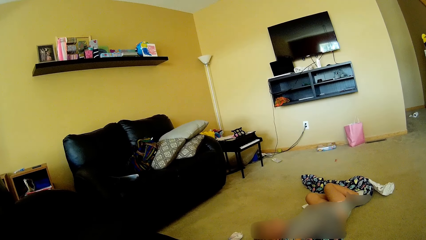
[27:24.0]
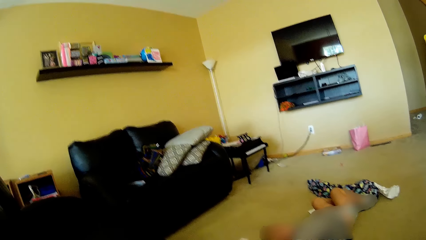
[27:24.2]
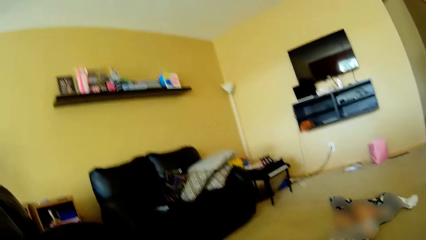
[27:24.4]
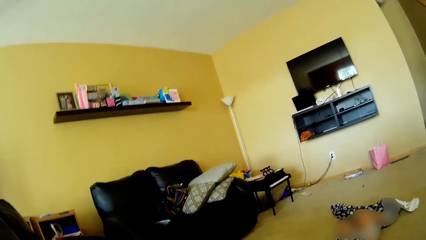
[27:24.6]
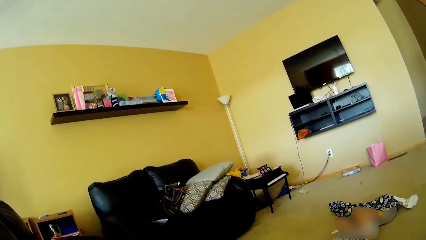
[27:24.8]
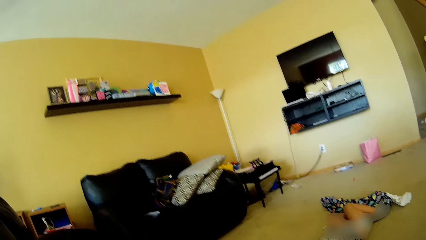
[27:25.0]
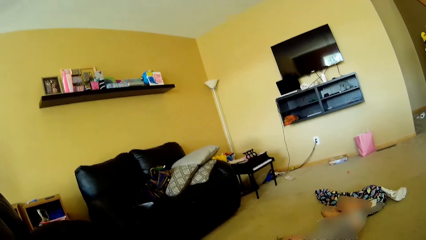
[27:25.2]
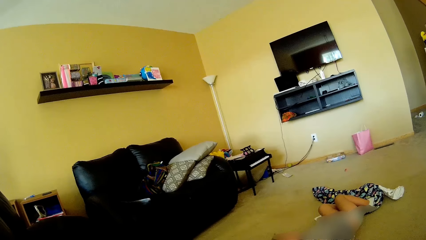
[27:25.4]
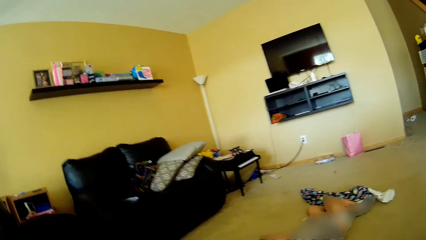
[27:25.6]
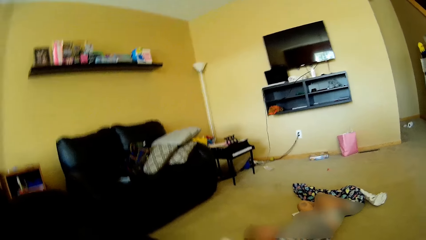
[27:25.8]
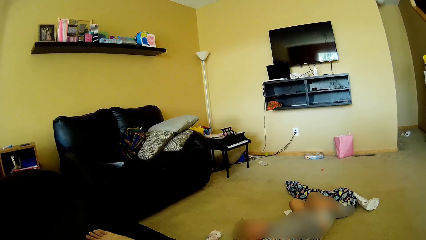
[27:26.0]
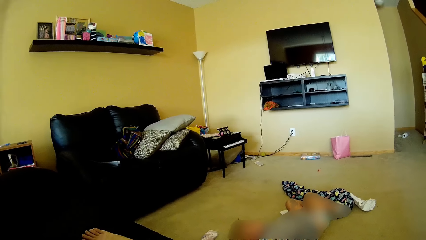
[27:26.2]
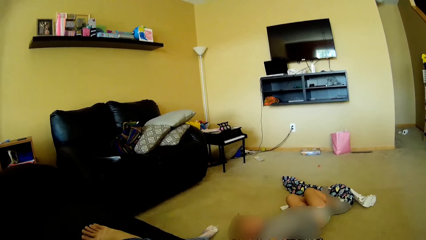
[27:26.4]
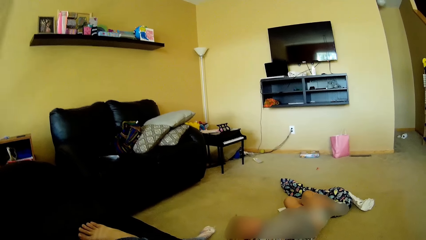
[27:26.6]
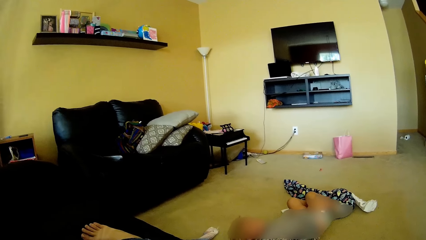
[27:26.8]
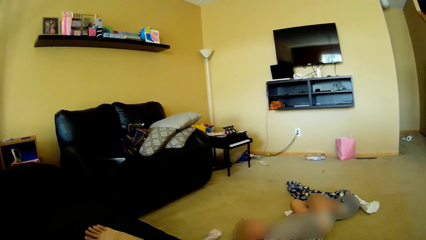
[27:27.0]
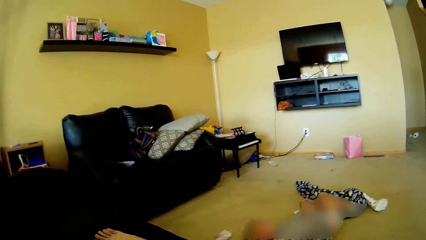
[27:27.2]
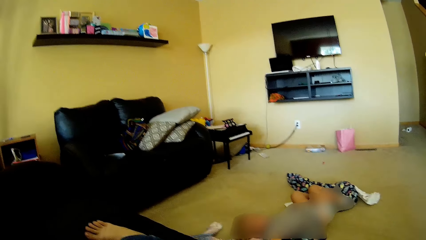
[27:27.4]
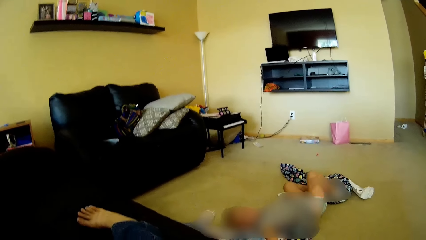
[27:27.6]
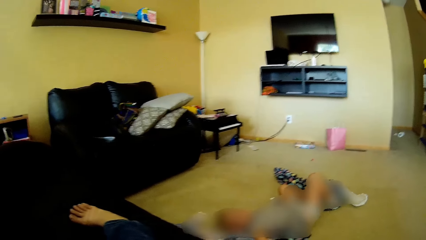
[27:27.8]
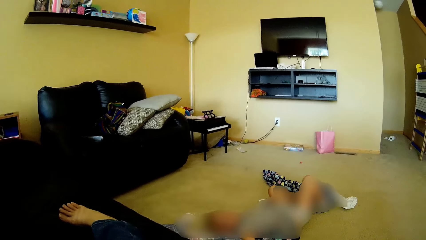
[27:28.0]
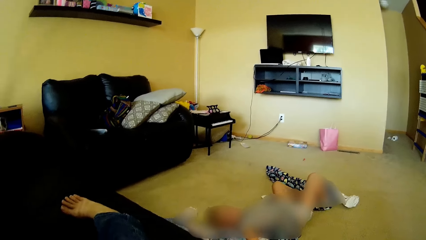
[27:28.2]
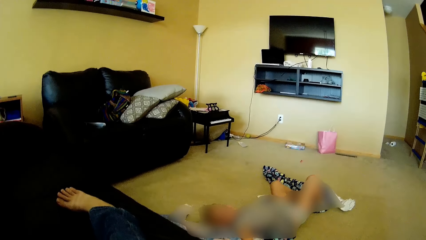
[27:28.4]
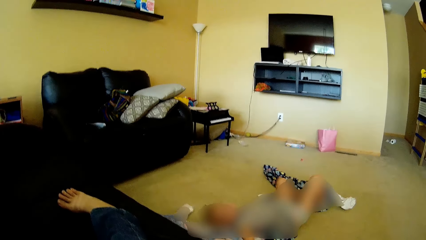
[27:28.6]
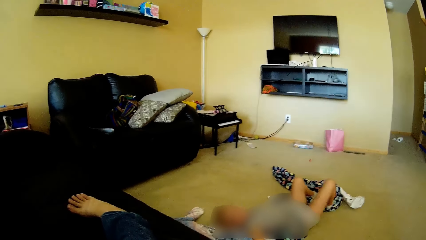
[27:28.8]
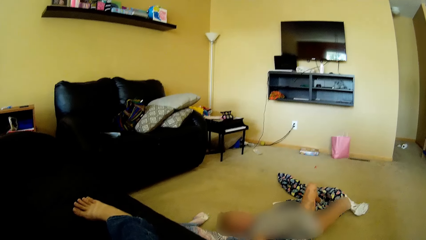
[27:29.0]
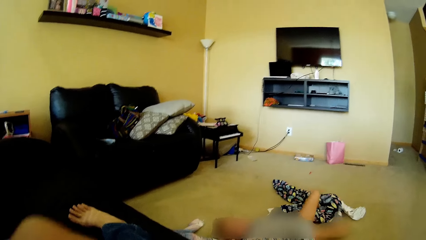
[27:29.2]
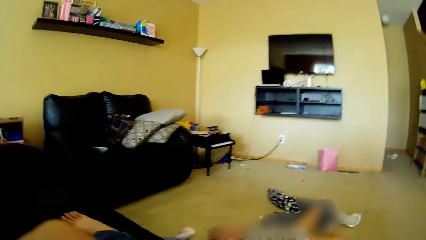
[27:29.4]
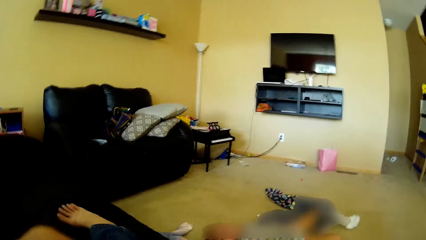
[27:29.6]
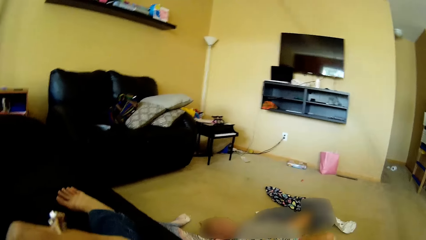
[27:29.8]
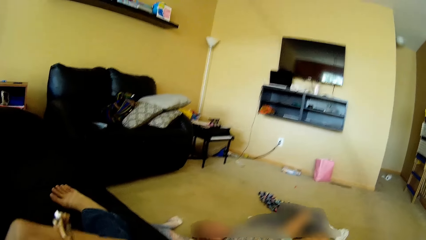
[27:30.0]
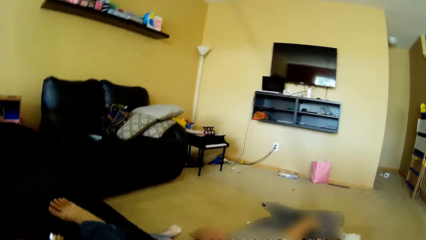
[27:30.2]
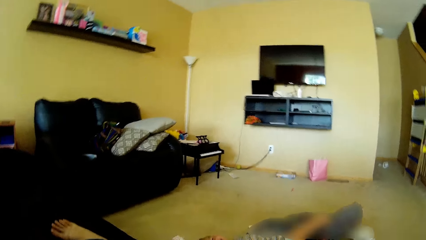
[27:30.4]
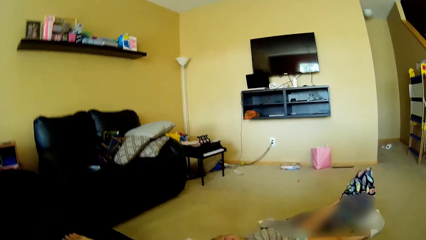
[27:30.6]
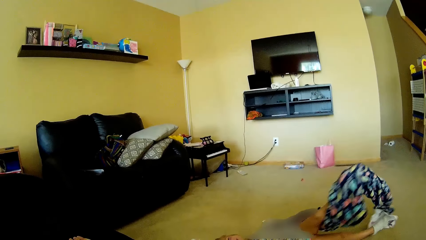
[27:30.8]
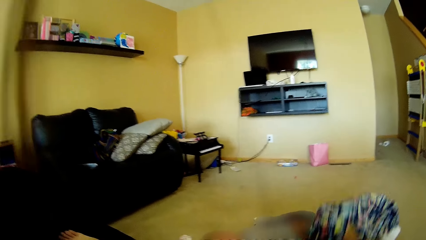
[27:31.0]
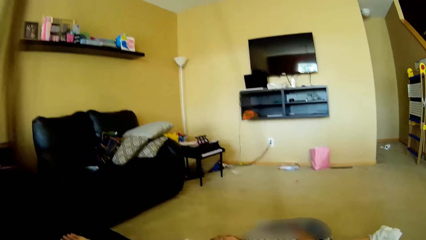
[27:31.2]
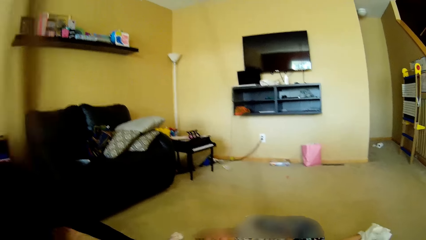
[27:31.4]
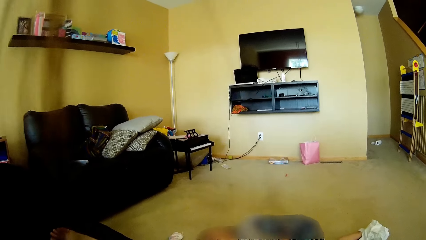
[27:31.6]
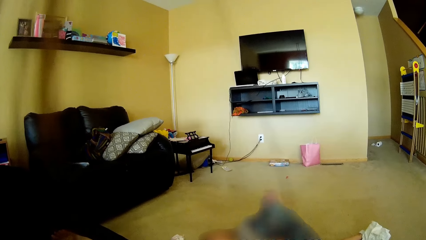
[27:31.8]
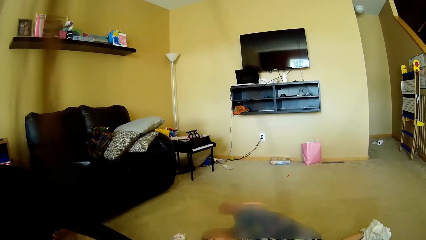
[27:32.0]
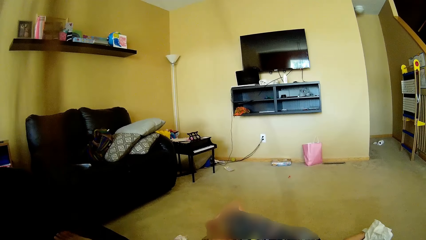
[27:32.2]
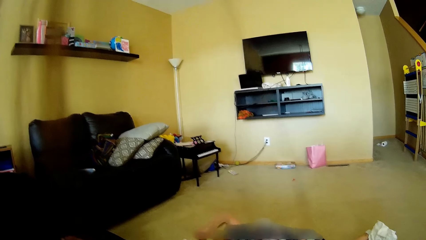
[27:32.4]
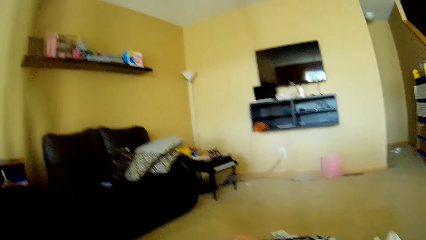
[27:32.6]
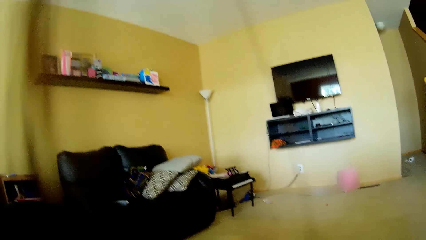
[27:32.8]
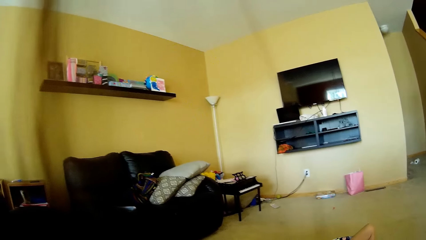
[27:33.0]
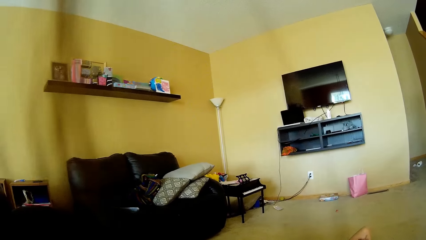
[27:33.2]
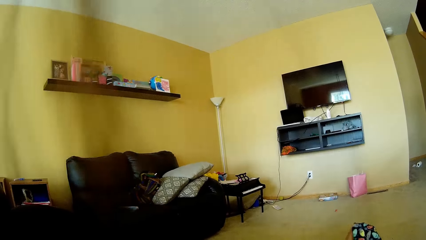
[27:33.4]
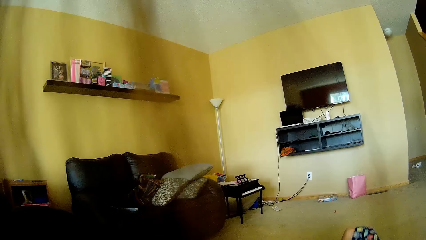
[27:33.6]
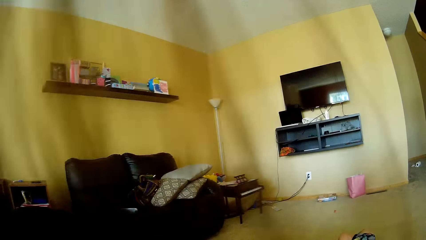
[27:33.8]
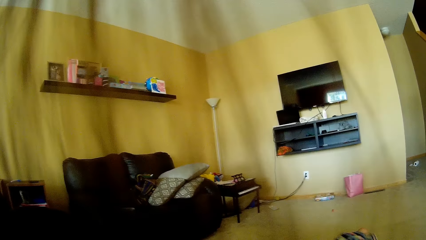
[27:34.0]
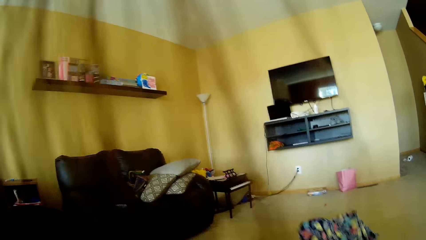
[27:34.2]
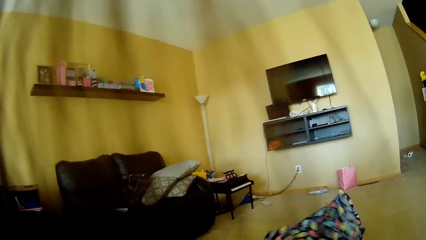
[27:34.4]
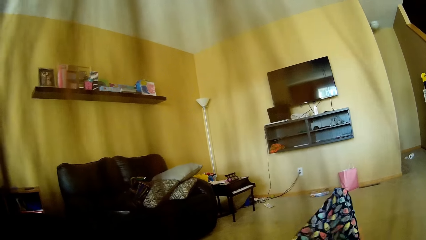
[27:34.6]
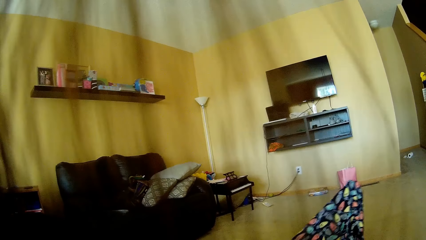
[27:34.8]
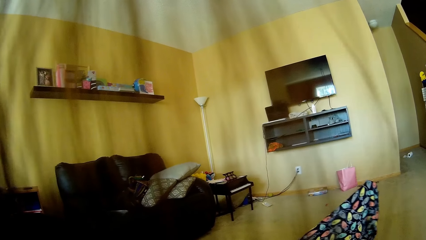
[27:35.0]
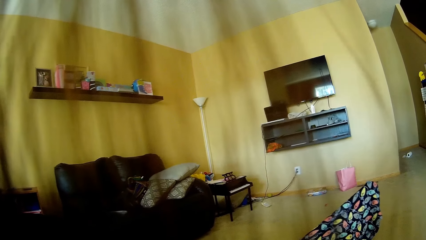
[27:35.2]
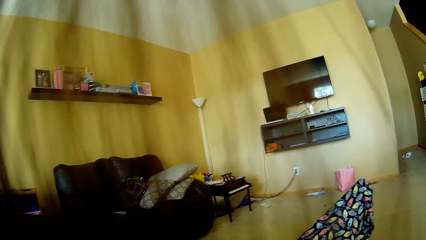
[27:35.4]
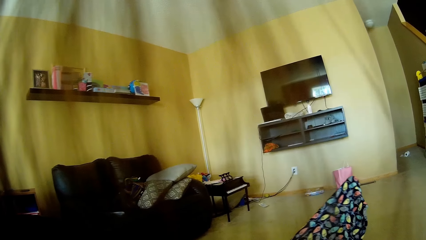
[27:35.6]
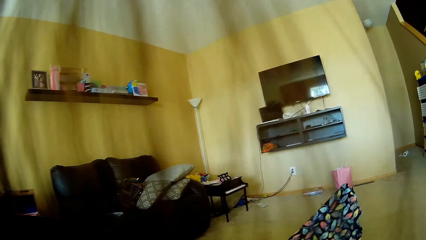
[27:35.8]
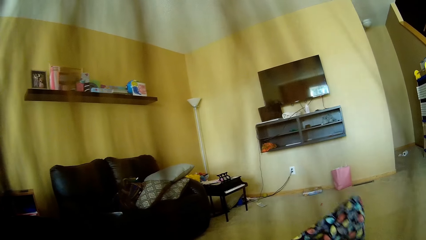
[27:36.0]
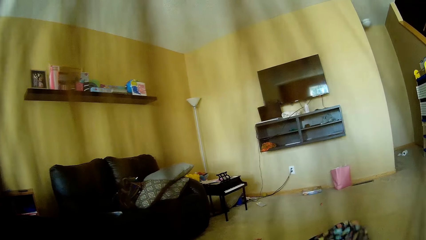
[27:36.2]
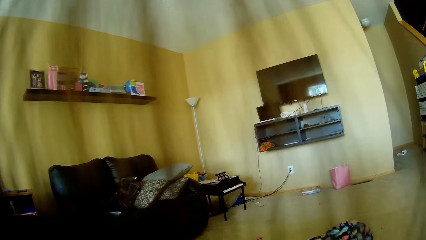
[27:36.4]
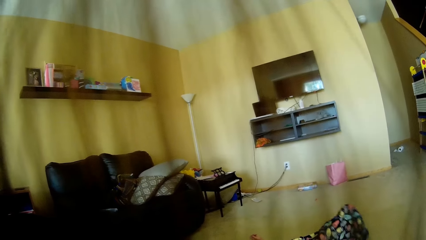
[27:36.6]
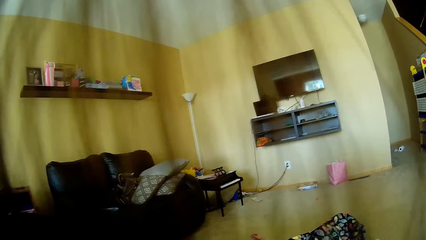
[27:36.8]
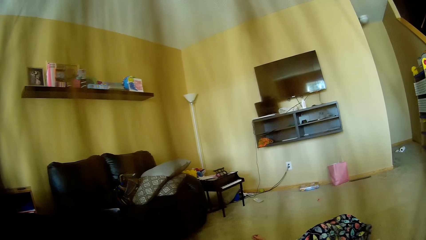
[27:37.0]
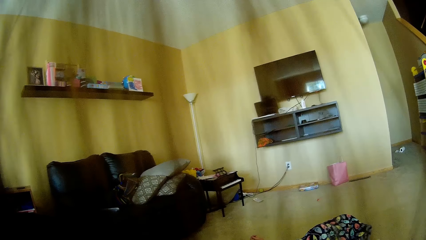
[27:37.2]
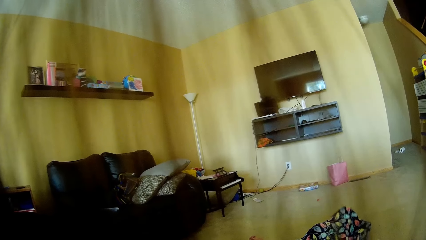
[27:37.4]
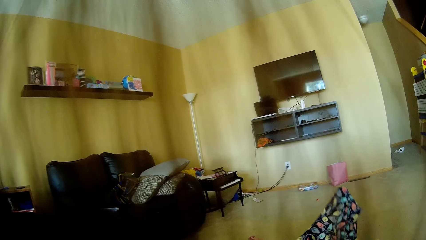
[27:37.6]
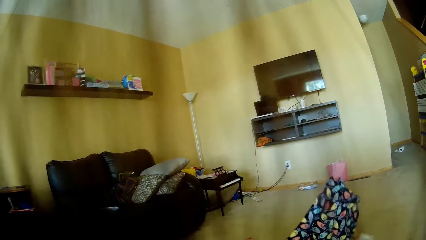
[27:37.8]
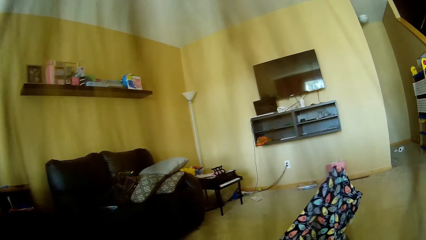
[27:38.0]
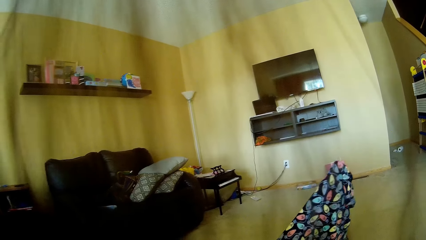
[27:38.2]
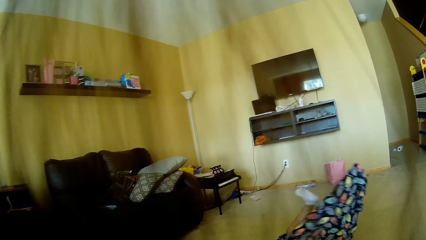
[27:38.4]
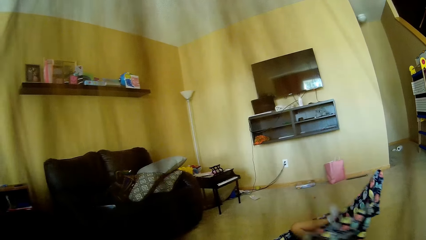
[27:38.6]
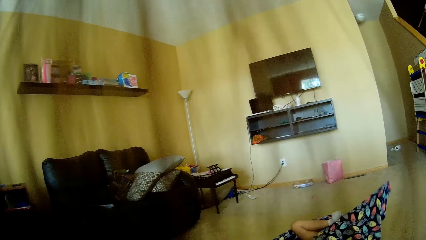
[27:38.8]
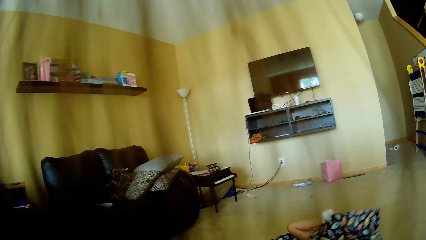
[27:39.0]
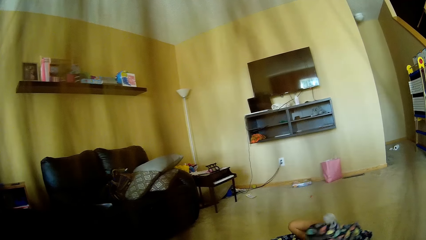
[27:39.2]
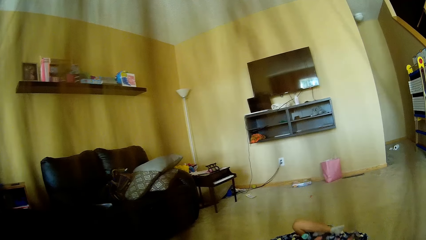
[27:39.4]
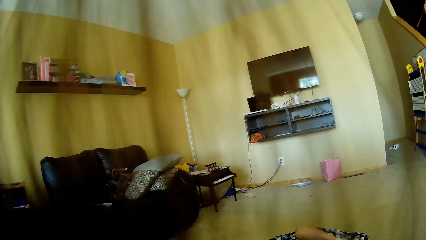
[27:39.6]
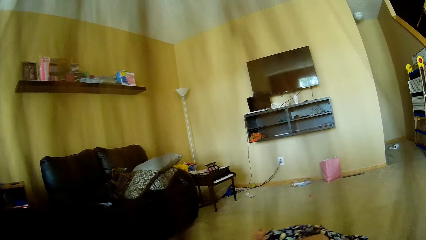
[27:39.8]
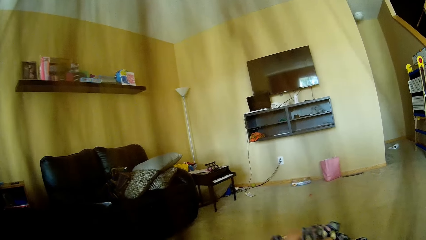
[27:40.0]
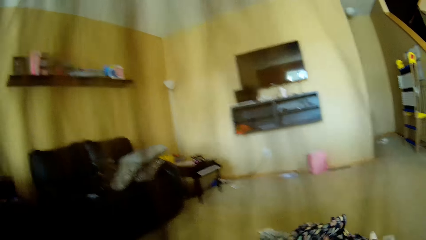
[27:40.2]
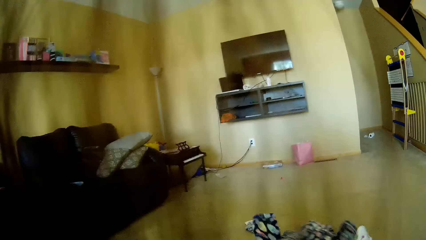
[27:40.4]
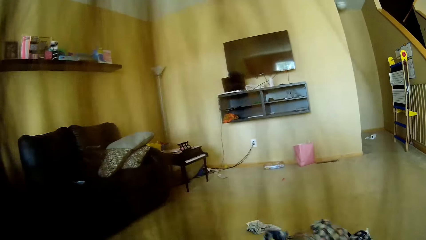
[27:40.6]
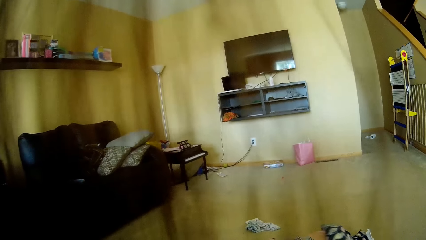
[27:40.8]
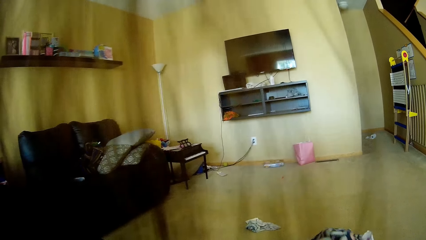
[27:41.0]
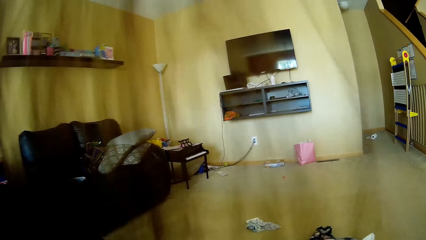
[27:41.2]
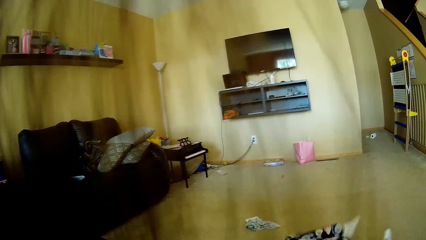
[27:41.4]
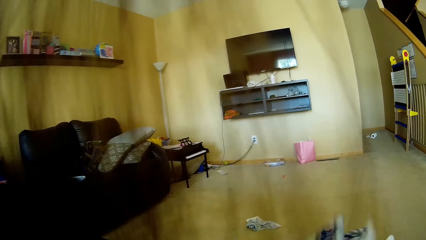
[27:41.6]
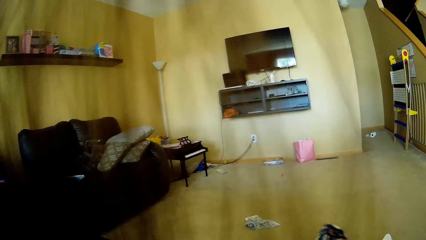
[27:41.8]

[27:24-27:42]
The girl turns both legs sideways, to the living room floor. She raises the patterned cloth with her left leg. The camera wearer speaks to the girl. The girl moves the patterned cloth with both legs. She moves the patterned cloth with both legs again. She rolls on the living room floor. The camera wearer looks at the girl.
